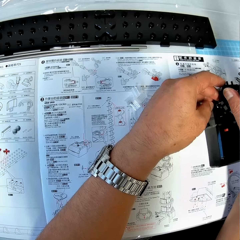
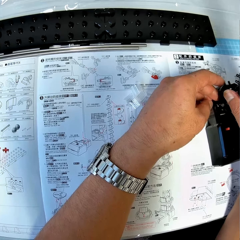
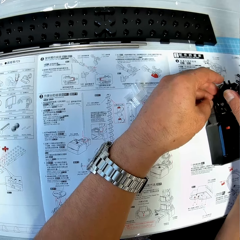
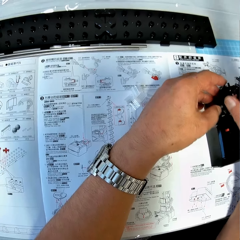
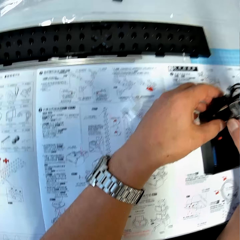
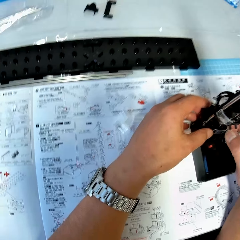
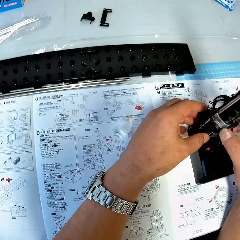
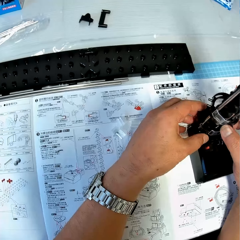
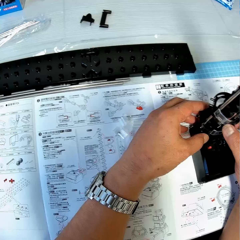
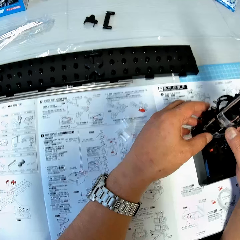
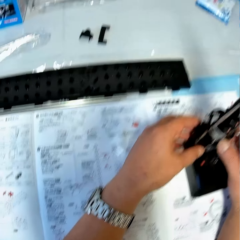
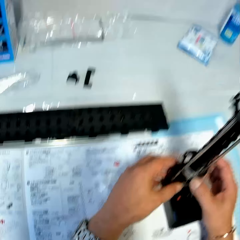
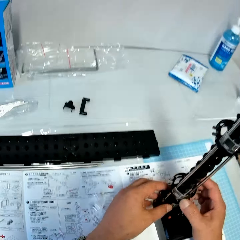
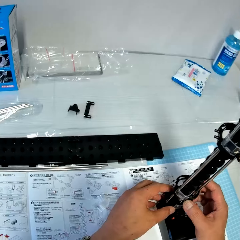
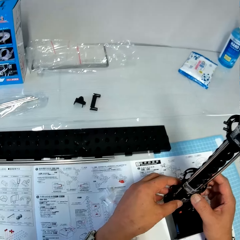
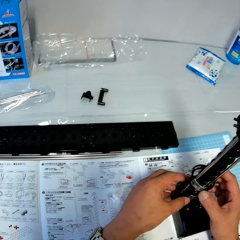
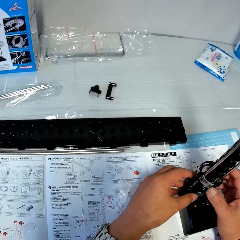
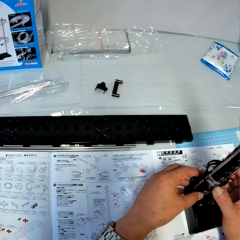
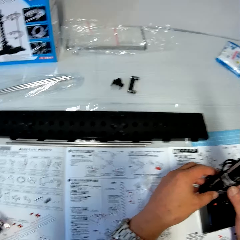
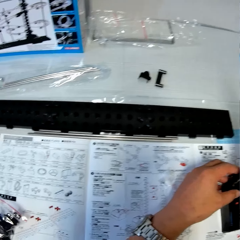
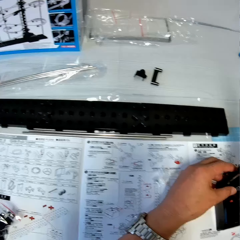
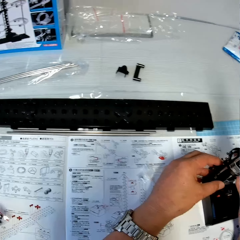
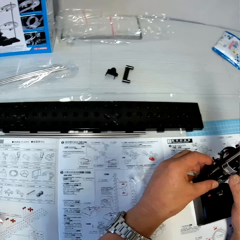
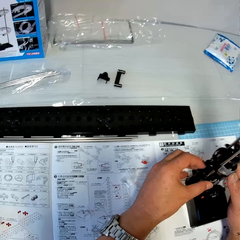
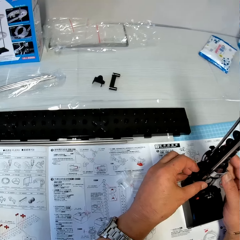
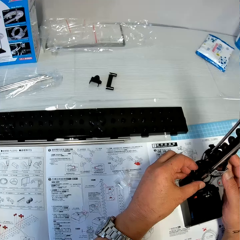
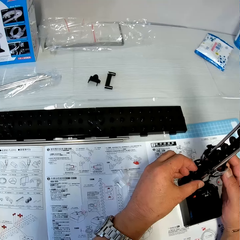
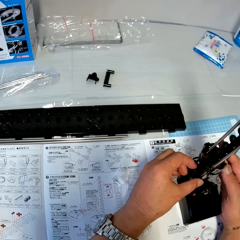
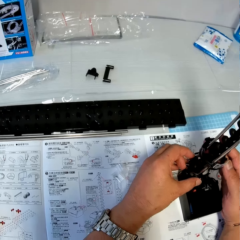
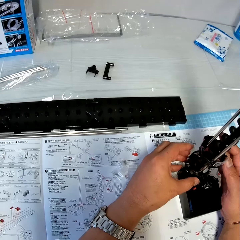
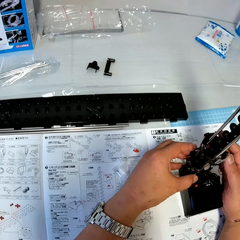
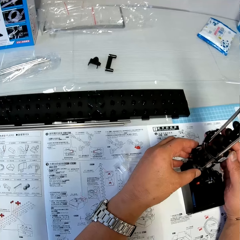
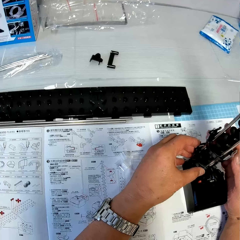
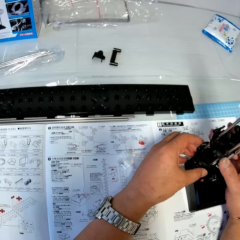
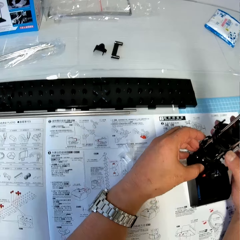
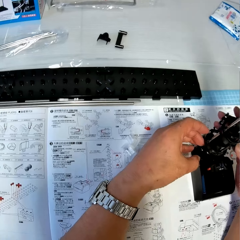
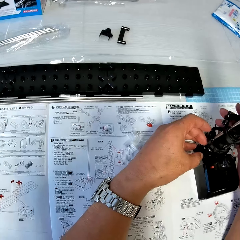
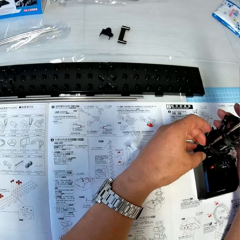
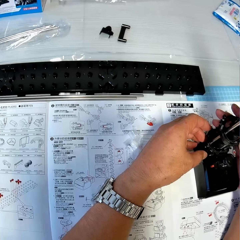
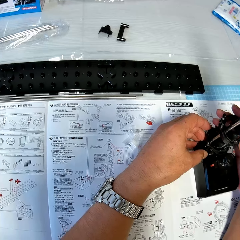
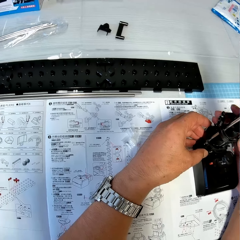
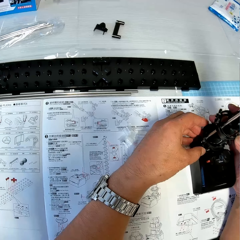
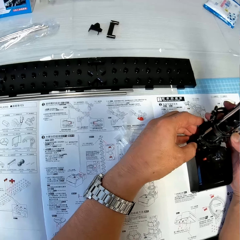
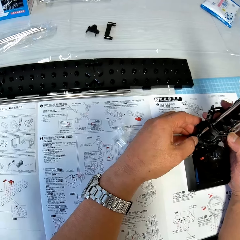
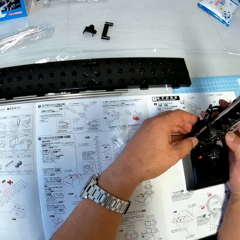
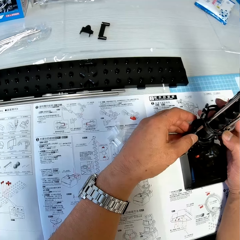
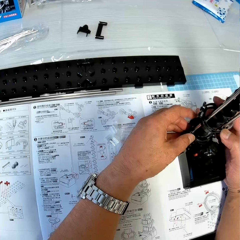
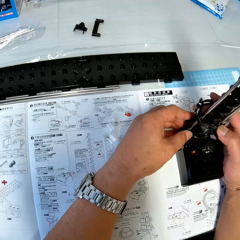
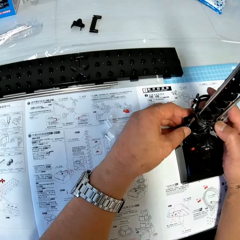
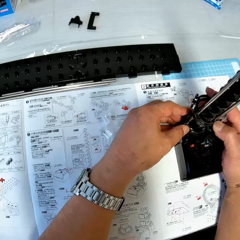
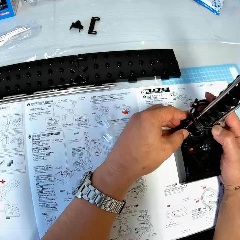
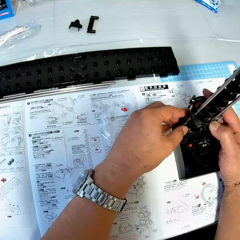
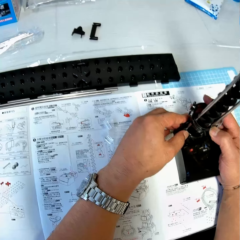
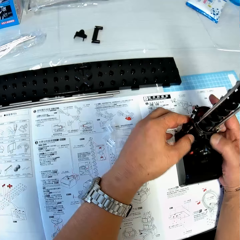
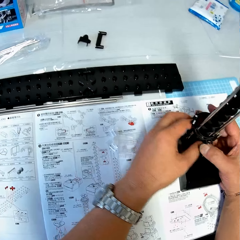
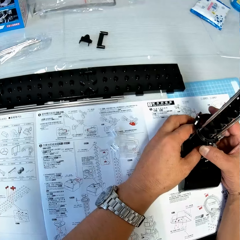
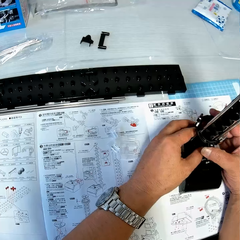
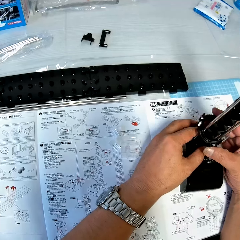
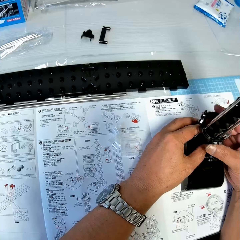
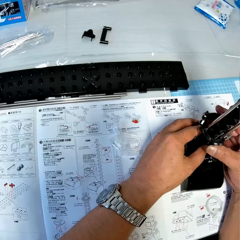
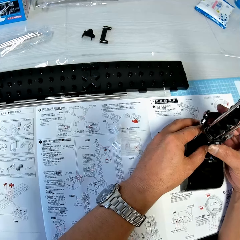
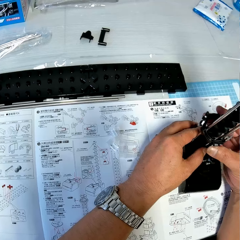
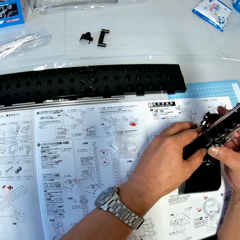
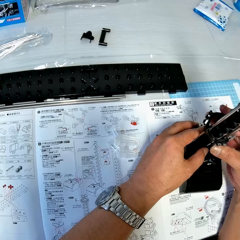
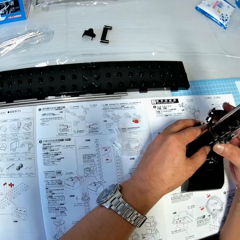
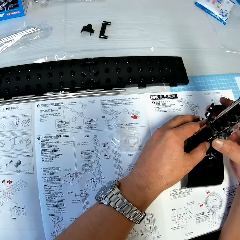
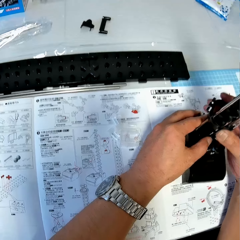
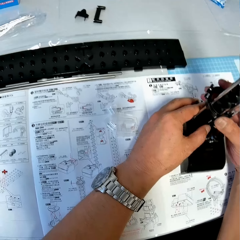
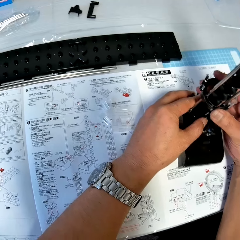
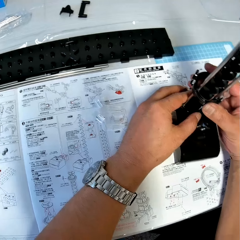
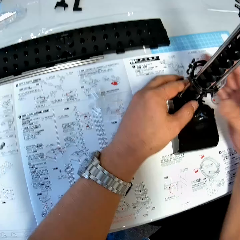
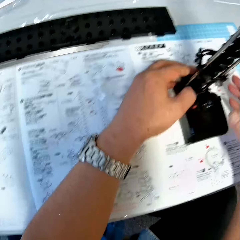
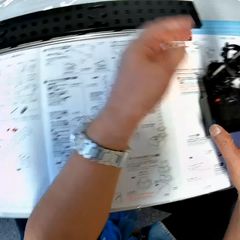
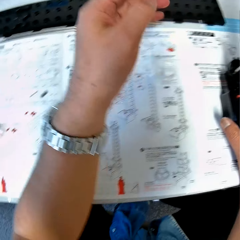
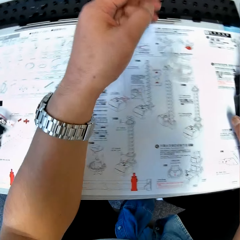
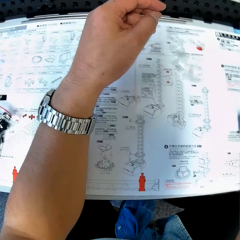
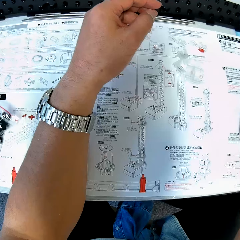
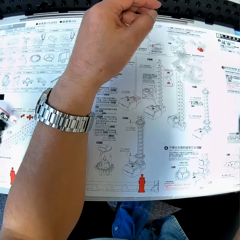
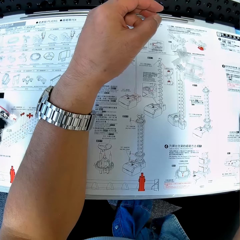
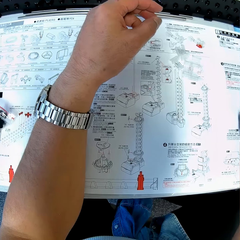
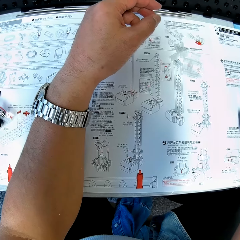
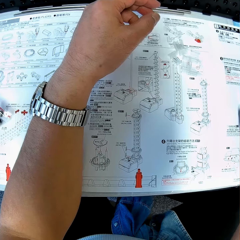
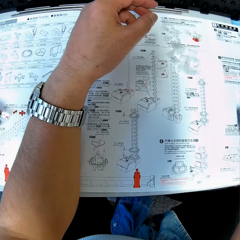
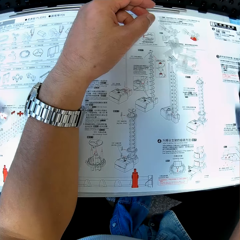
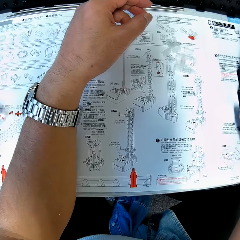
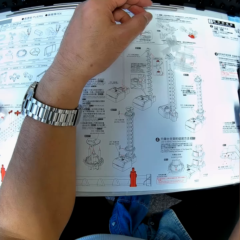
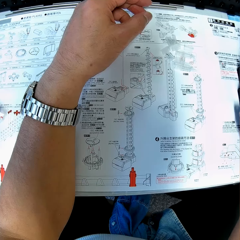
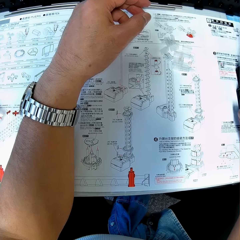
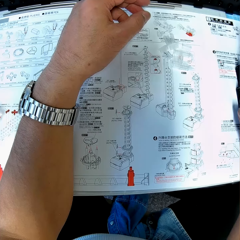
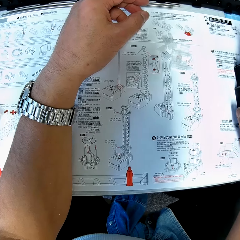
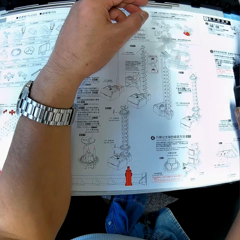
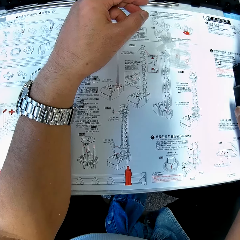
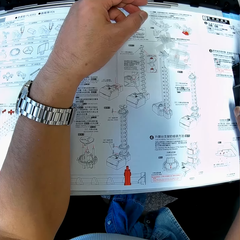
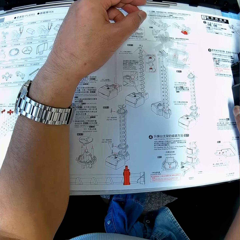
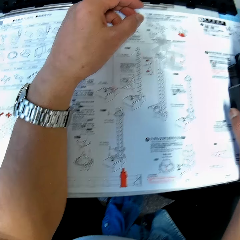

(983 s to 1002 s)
The camera wearer pulls the rods from the antenna on the table with his right hand. He holds the antenna on the table with his right hand. He places his left hand on the table. He stares at the blueprint on the table.

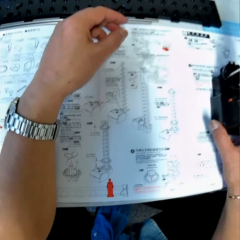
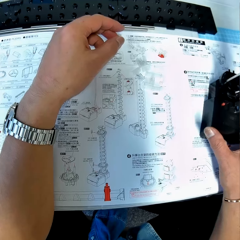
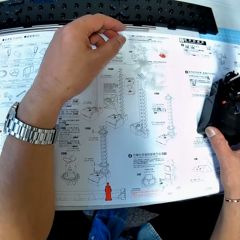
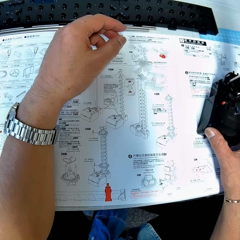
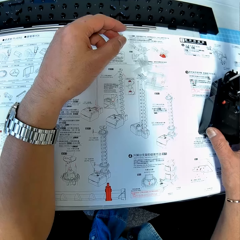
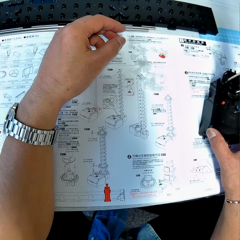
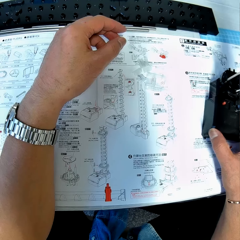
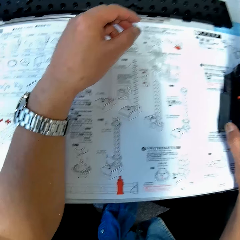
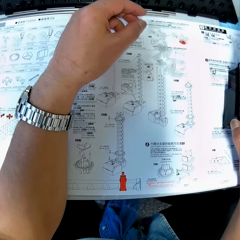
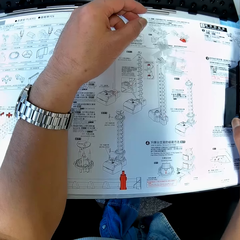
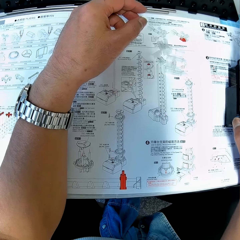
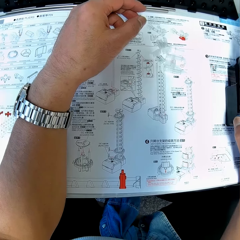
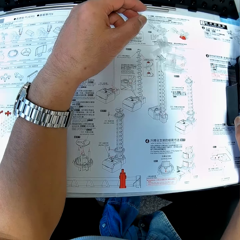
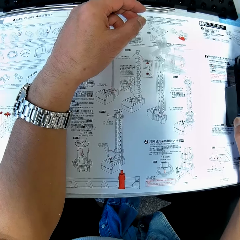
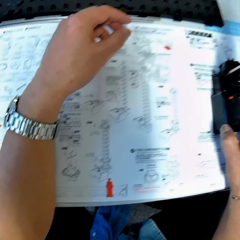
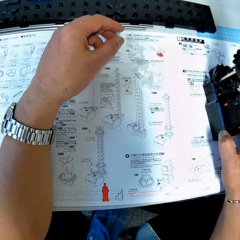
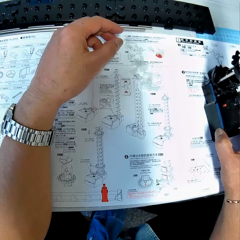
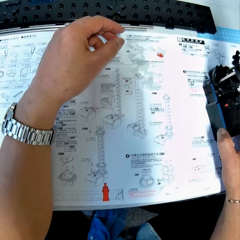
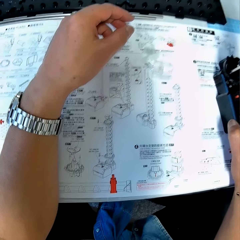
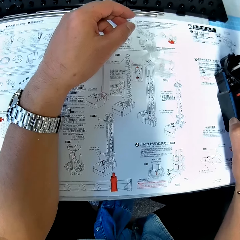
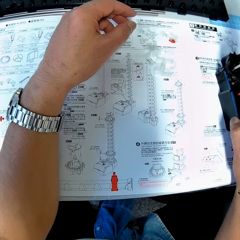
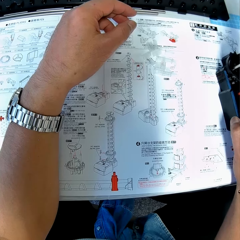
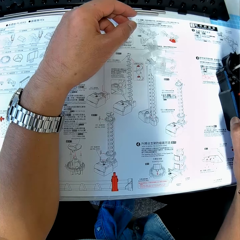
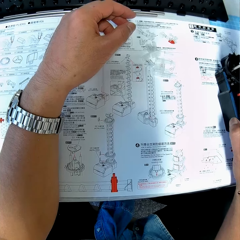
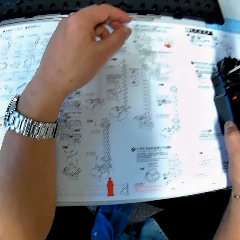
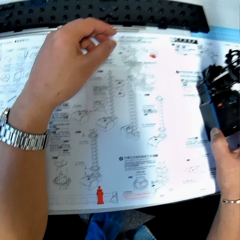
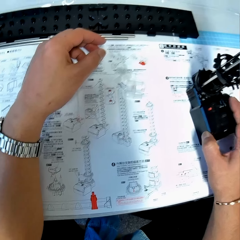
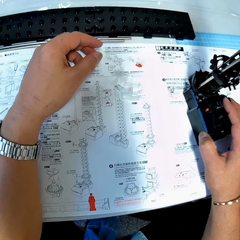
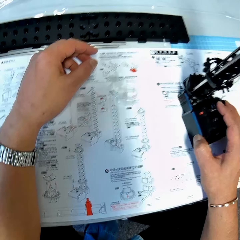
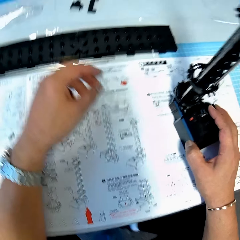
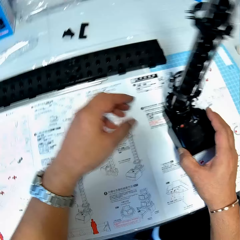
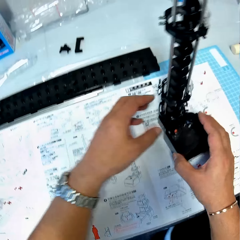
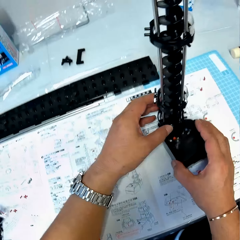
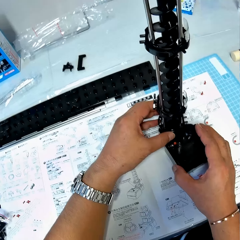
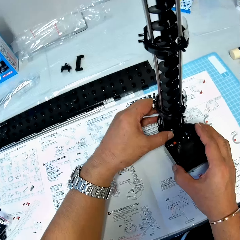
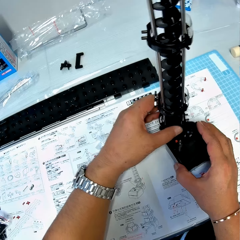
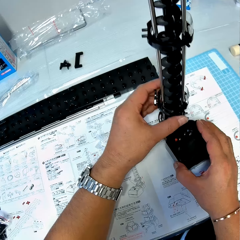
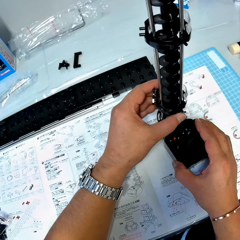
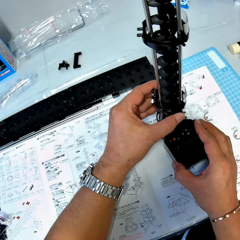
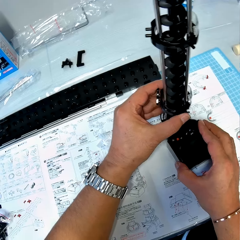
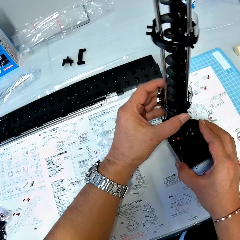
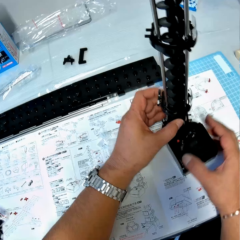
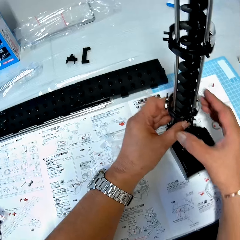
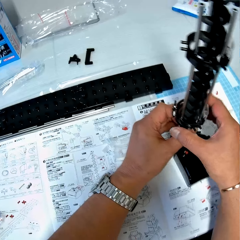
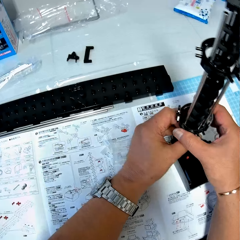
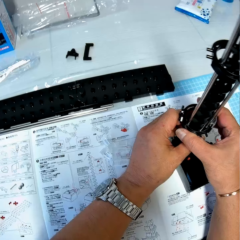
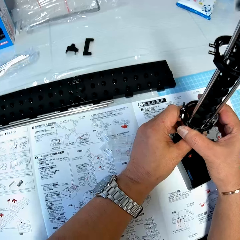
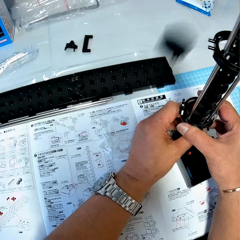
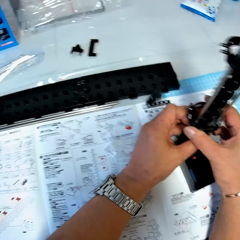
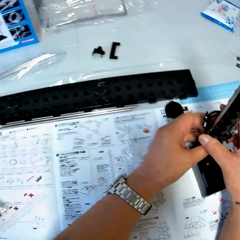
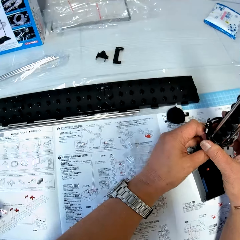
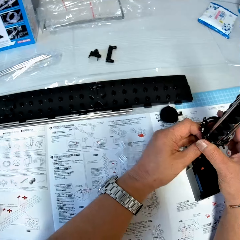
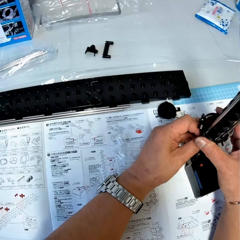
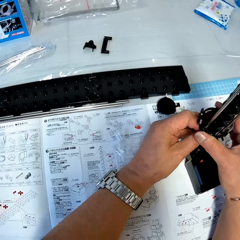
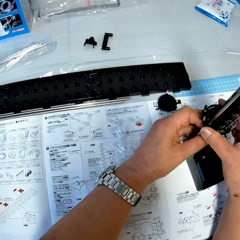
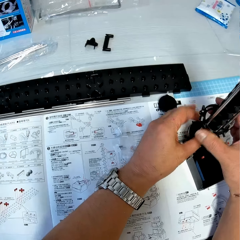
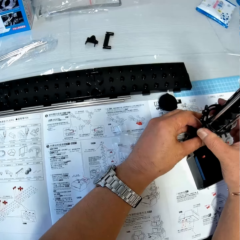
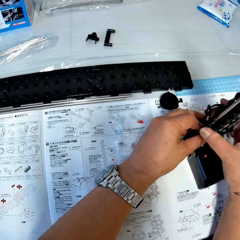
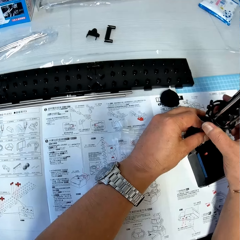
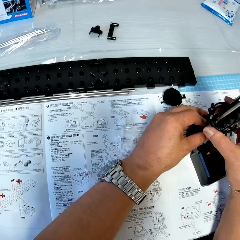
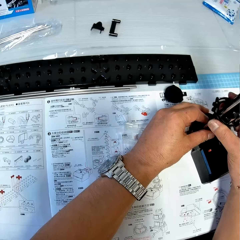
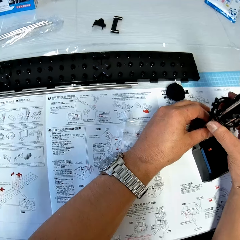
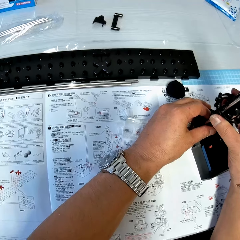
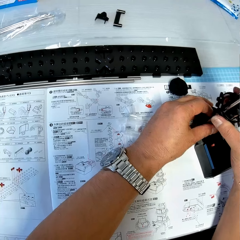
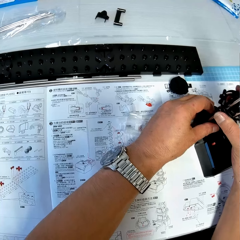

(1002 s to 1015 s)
The camera wearer moves the antenna on the table with his right hand. He stares at the blueprint on the table. He holds the antenna on the table with both his hands. He pulls the rods from the antenna.
